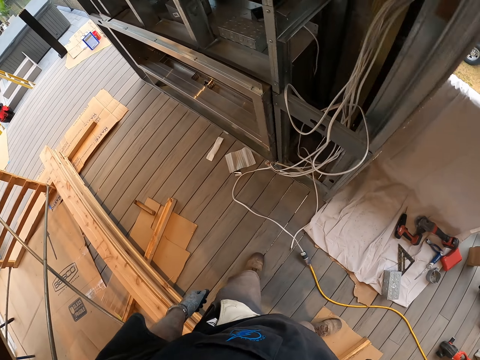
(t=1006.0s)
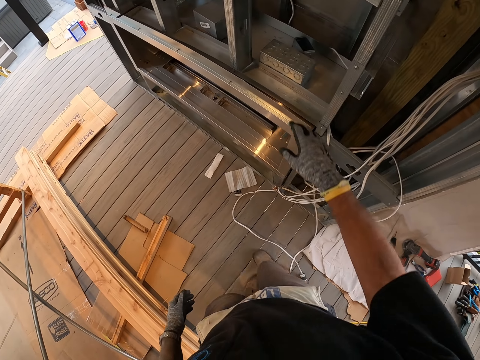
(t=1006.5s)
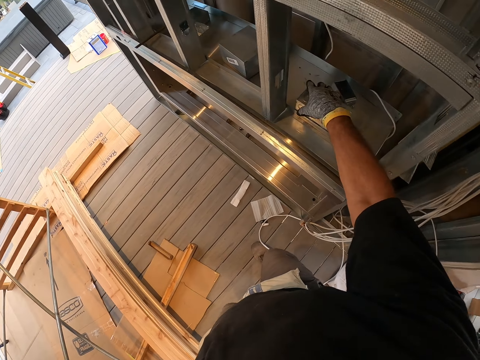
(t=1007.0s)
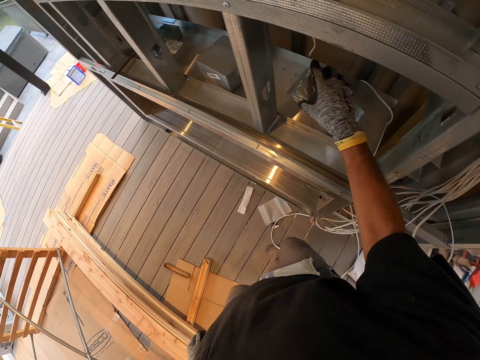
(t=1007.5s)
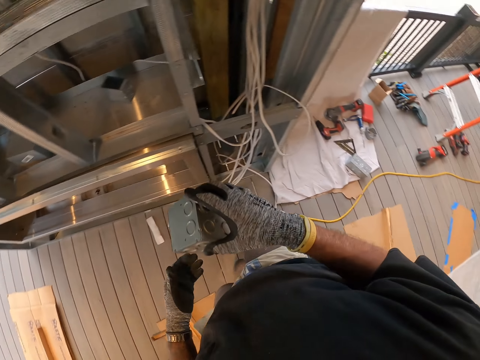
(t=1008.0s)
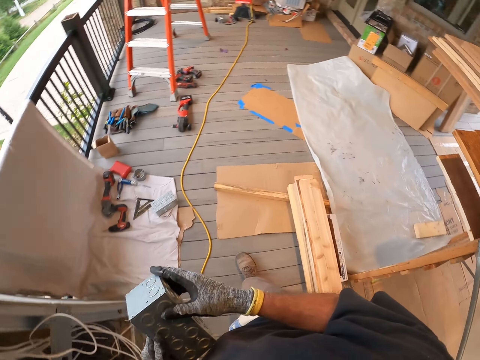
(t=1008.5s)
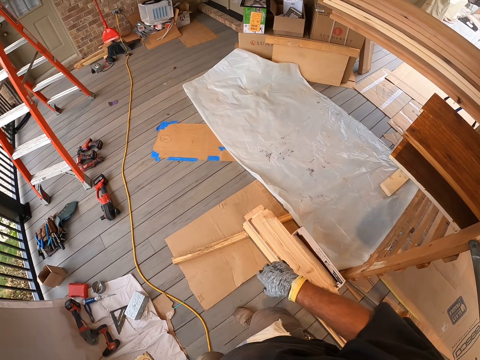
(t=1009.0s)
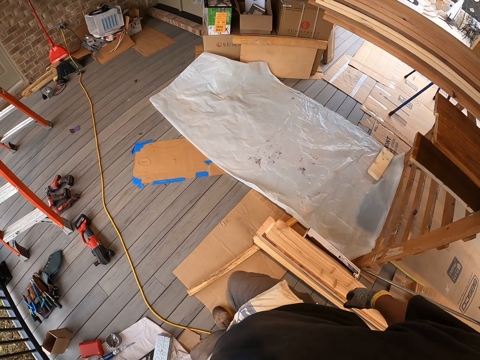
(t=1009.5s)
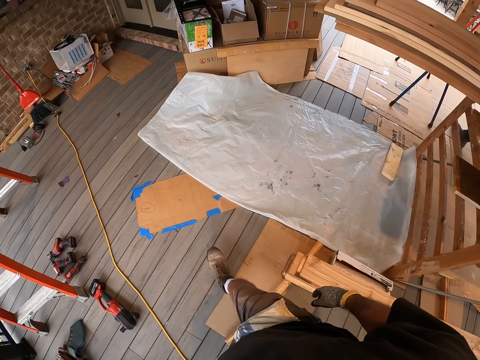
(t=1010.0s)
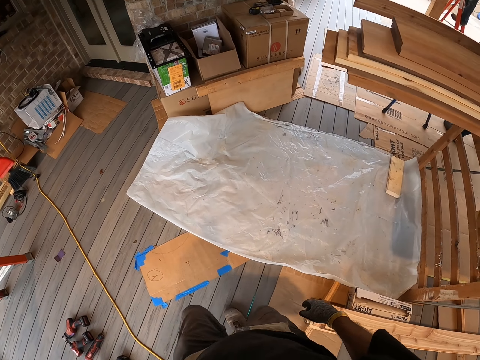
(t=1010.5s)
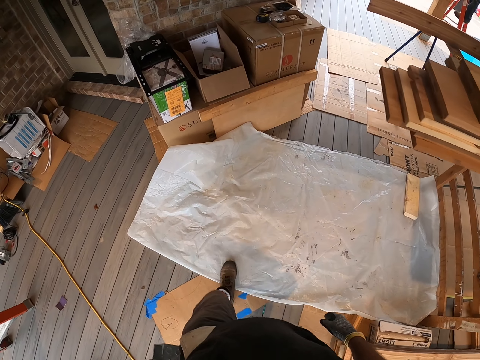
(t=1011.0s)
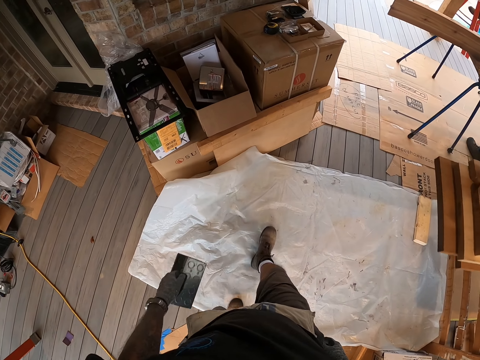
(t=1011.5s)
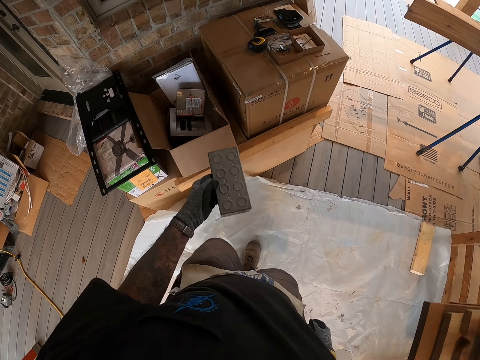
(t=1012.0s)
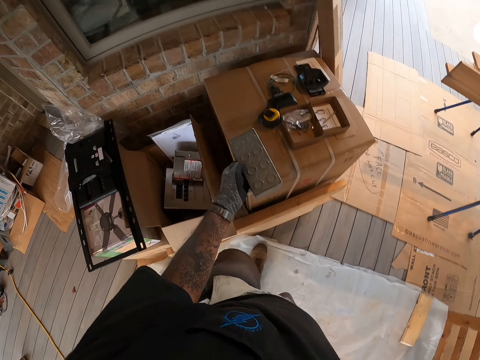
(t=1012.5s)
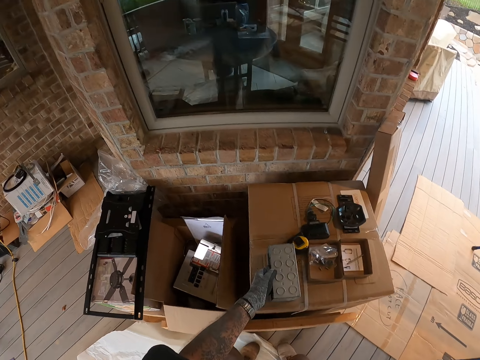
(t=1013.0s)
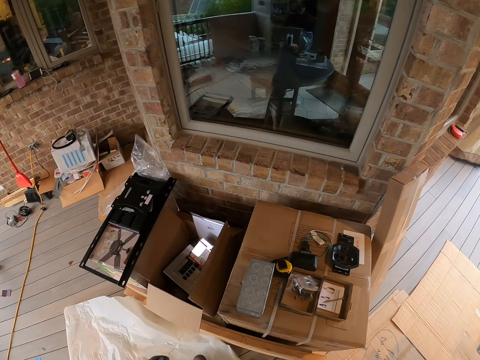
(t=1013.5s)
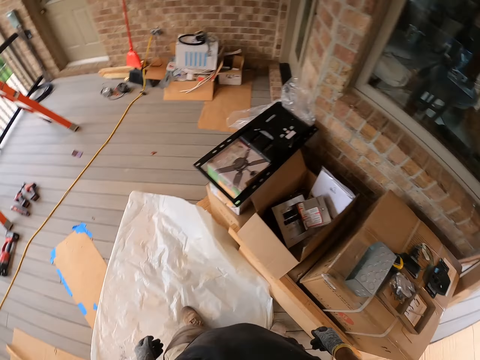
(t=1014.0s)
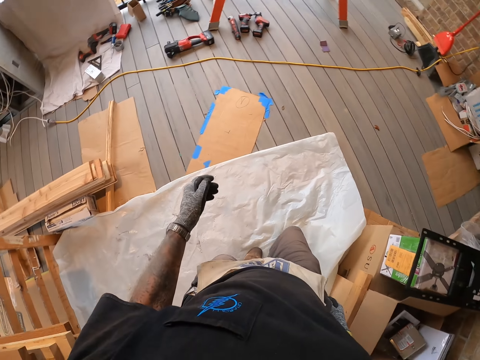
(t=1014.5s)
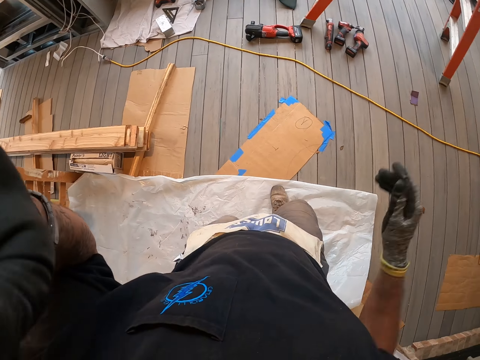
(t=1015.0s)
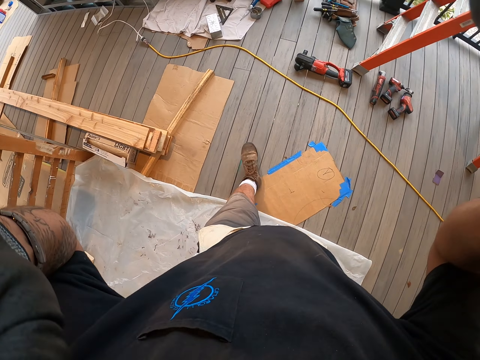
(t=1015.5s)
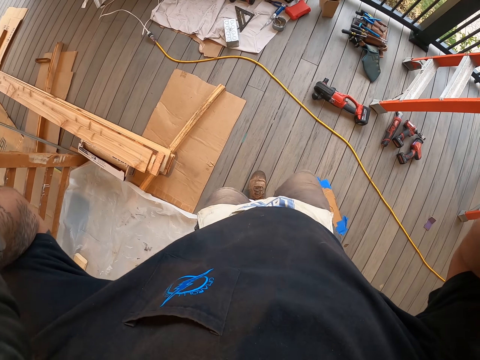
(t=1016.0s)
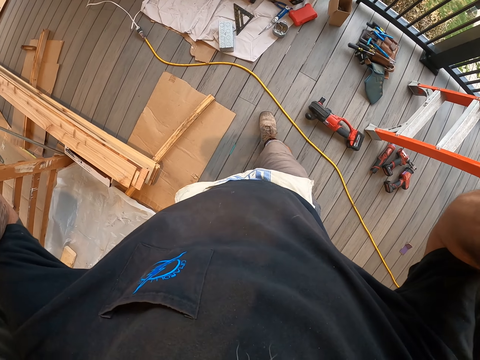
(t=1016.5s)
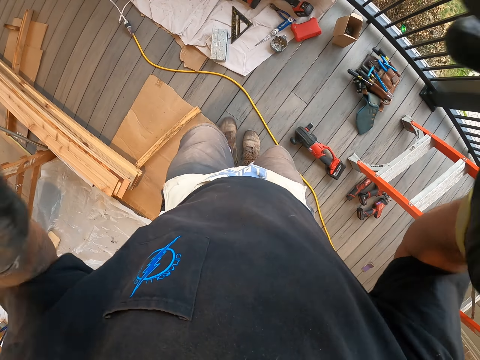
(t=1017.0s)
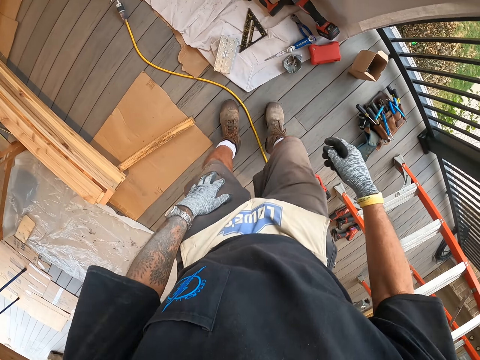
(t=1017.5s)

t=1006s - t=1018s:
The camera wearer picks up the switch box. They move at the porch. They put the switch box on the box. They move at the porch. They adjust the camera.

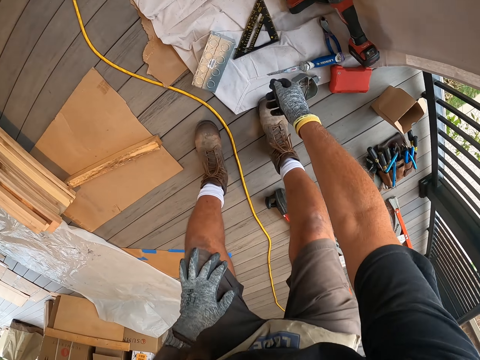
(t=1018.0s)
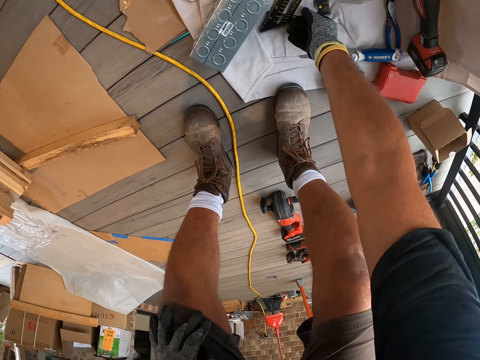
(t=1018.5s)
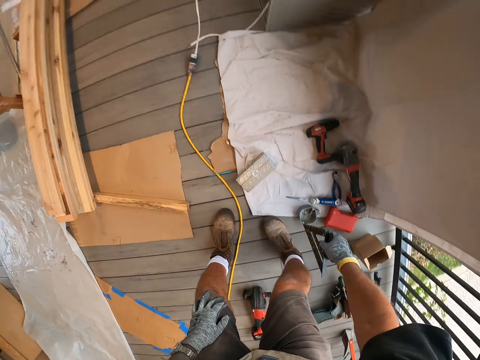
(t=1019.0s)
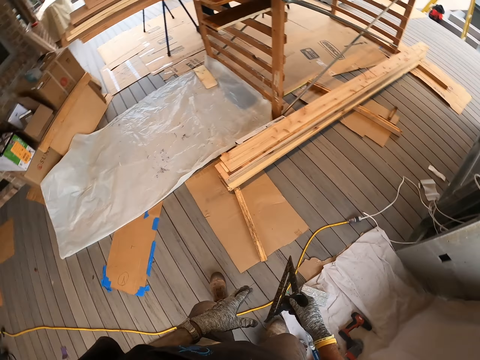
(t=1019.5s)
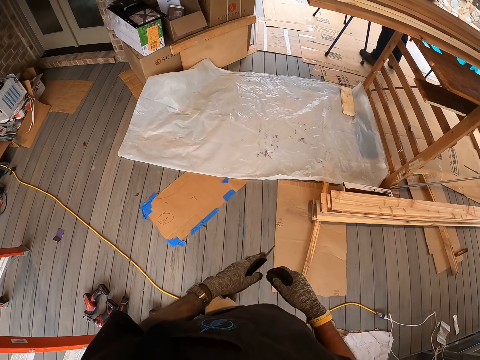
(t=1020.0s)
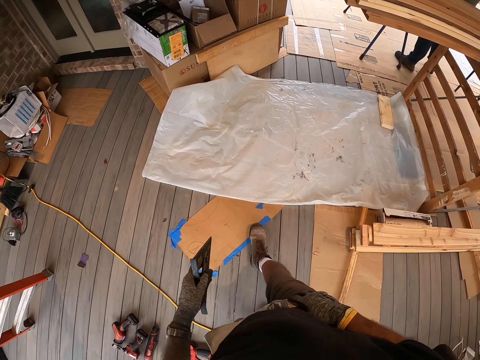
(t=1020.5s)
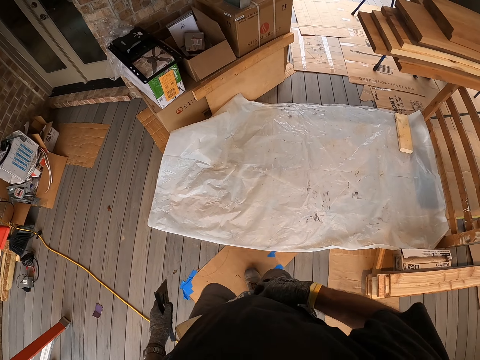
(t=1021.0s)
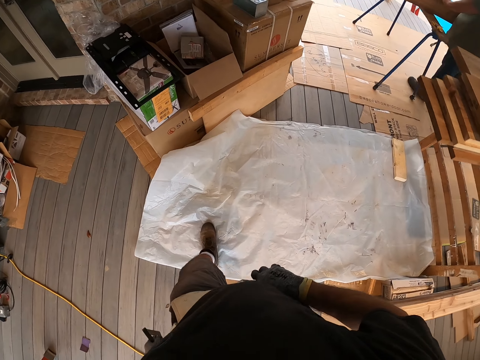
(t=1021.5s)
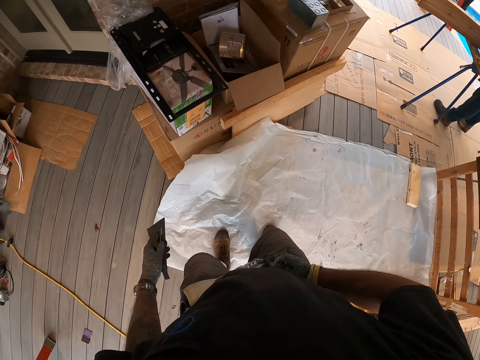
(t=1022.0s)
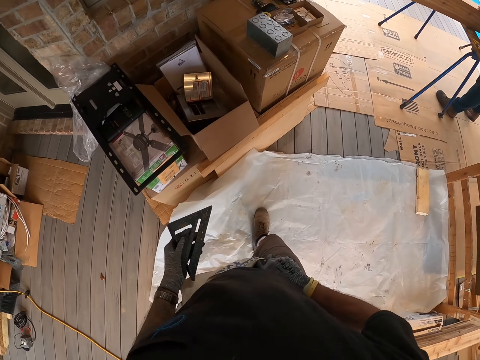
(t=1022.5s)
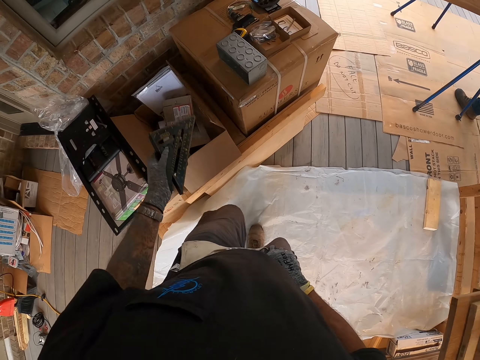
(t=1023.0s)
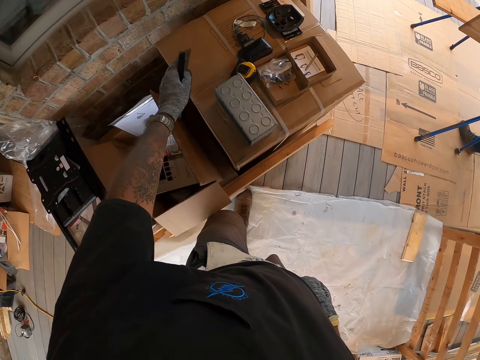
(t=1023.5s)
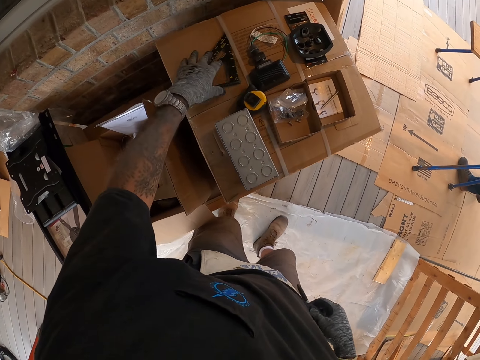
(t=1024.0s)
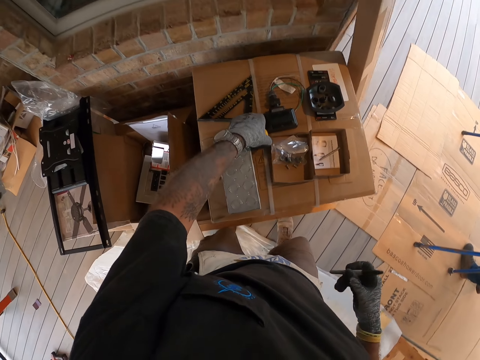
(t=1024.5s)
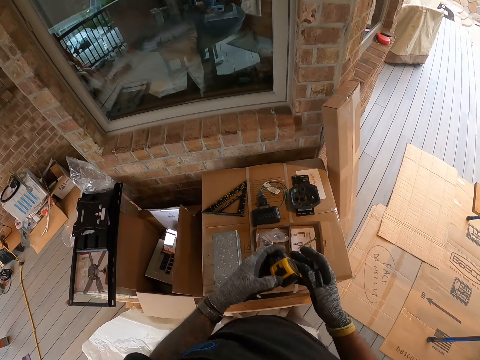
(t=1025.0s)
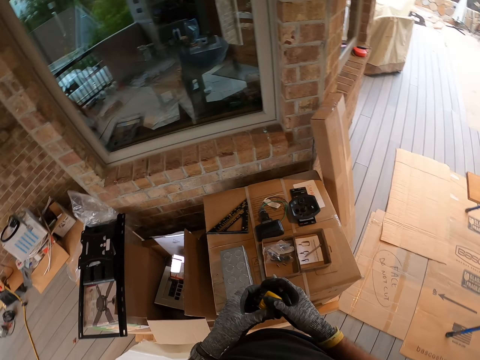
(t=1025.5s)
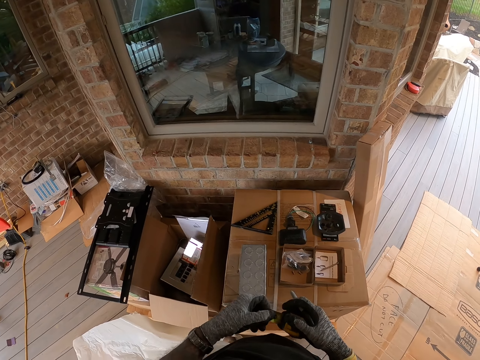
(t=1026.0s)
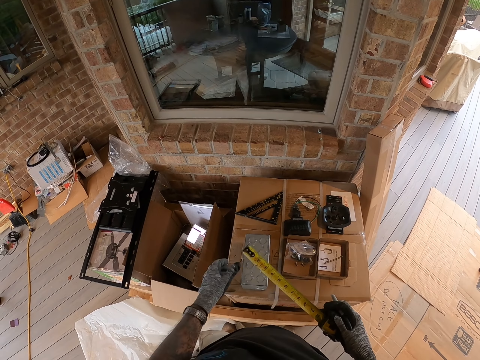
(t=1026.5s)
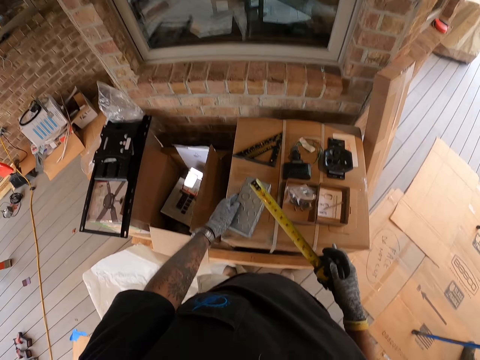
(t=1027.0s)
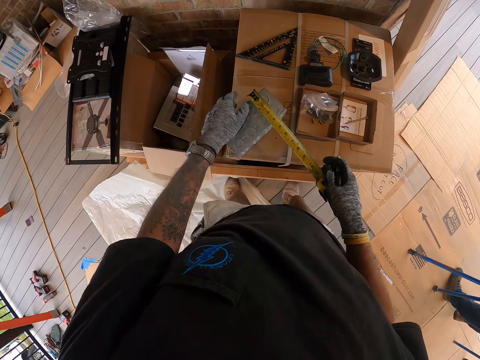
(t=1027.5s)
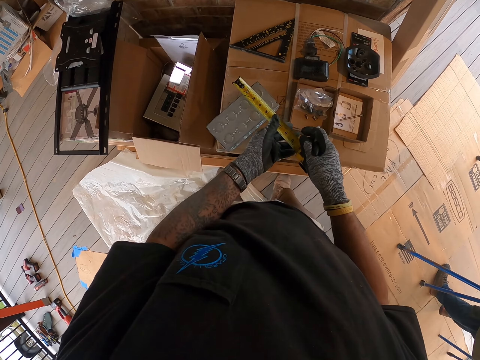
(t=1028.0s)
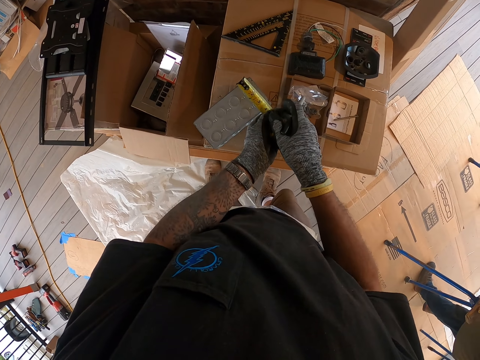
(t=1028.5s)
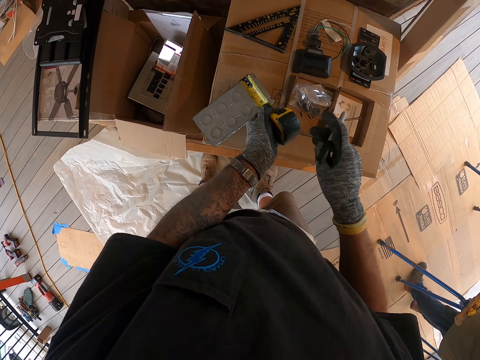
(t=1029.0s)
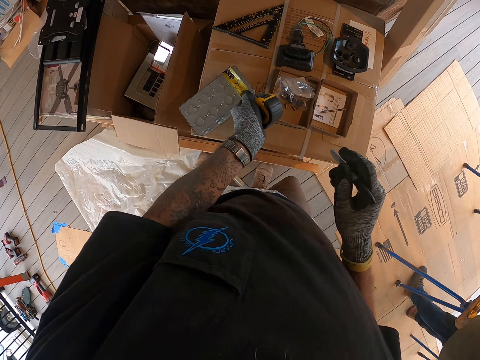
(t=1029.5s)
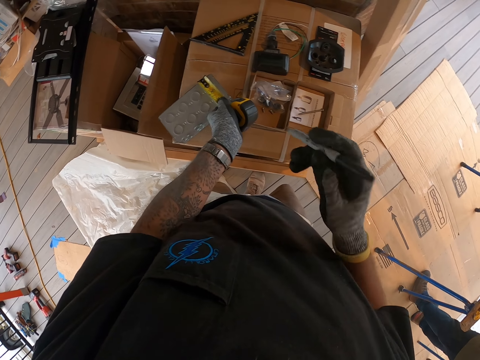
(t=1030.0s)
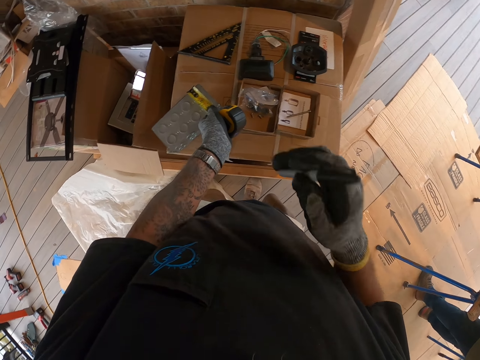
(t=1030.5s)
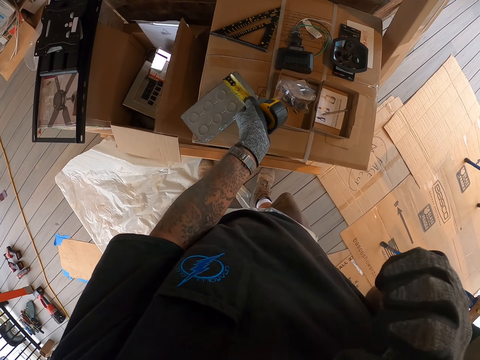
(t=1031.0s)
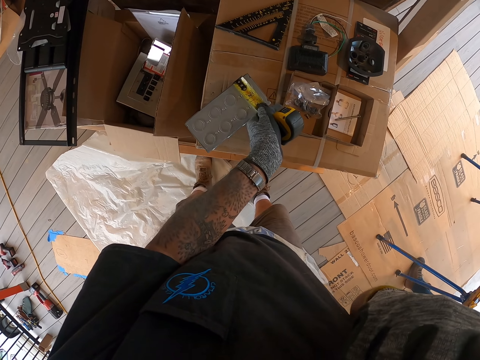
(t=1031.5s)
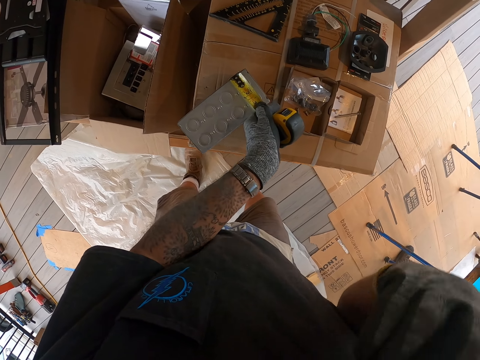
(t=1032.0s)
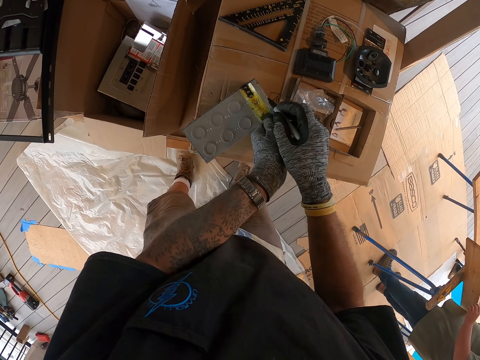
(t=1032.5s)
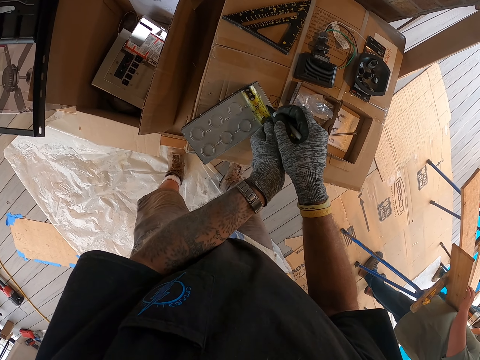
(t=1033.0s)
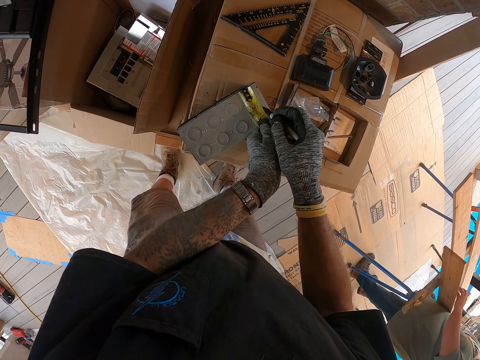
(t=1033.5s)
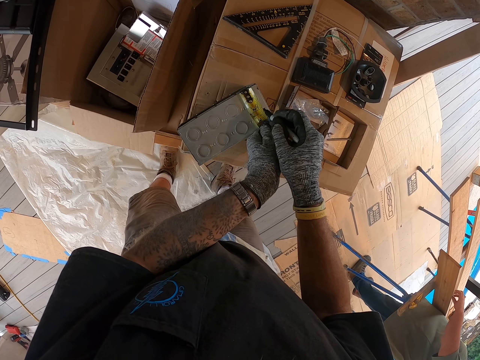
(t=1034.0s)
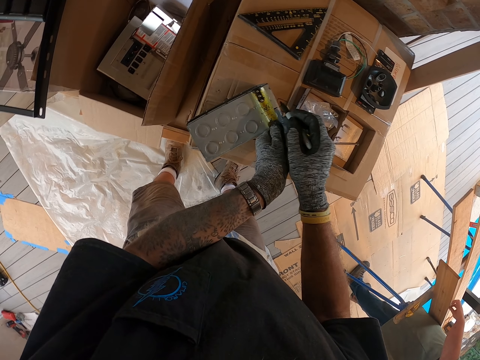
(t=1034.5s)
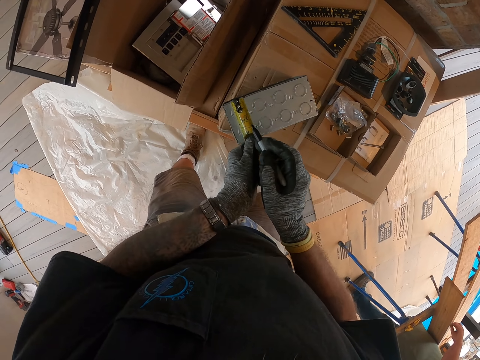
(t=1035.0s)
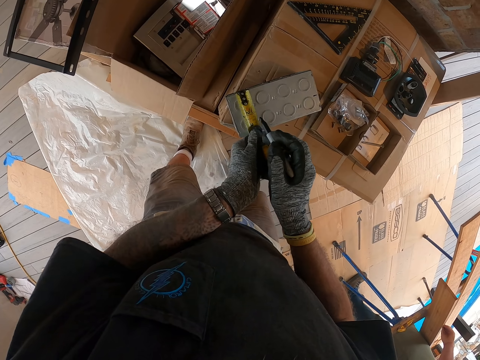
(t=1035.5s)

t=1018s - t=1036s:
The camera wearer picks up the square ruler from the floor. They move at the porch. They transfer the square ruler to the left hand and put the square ruler on the box. They grab the pen. They pick up the tape measure from the box. They pull the tape measure. They measure the switch box with the tape measure. They remove the pen cap on the pen. They mark the switch box with the pen.
